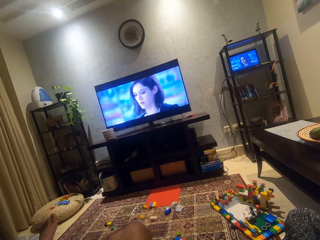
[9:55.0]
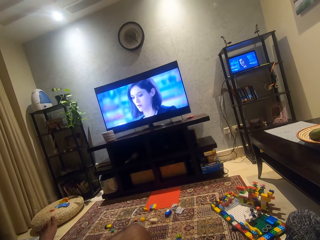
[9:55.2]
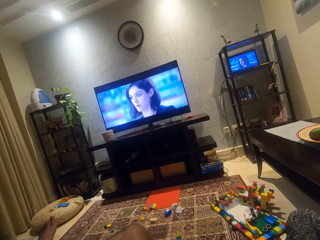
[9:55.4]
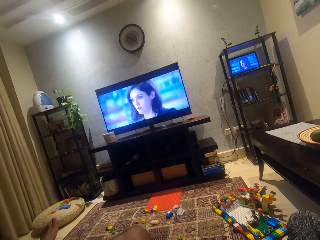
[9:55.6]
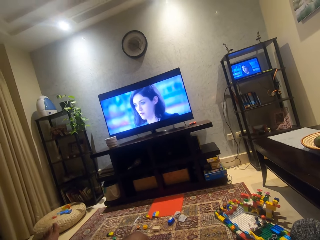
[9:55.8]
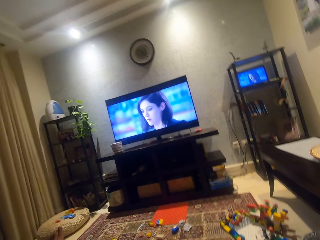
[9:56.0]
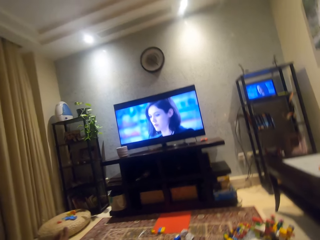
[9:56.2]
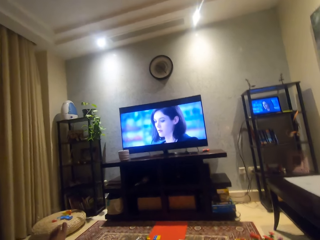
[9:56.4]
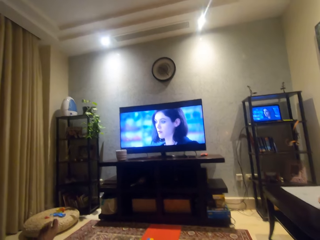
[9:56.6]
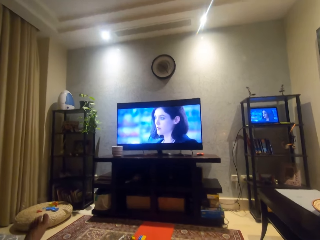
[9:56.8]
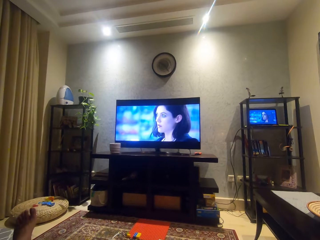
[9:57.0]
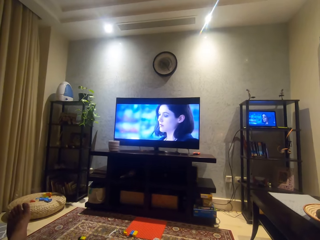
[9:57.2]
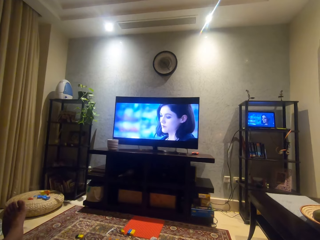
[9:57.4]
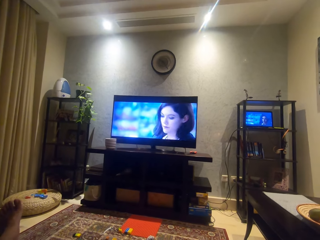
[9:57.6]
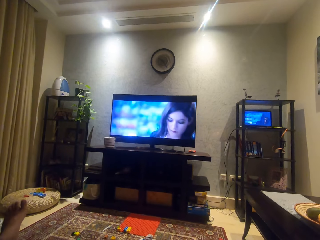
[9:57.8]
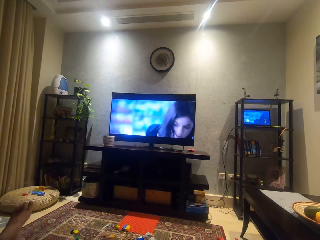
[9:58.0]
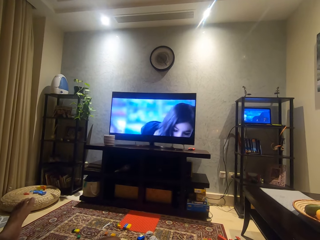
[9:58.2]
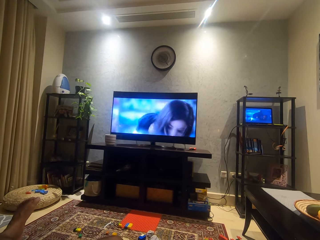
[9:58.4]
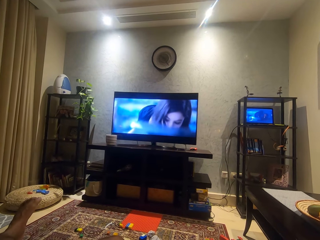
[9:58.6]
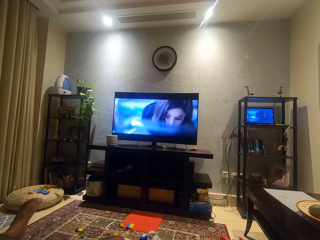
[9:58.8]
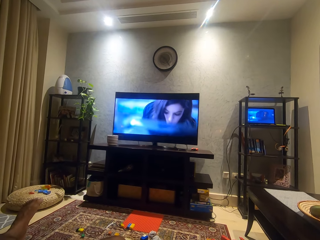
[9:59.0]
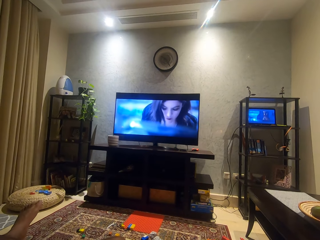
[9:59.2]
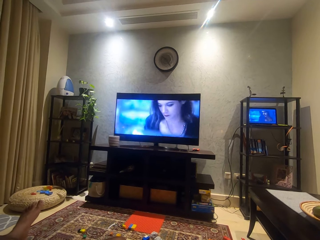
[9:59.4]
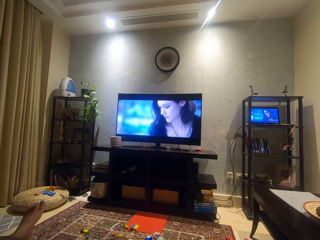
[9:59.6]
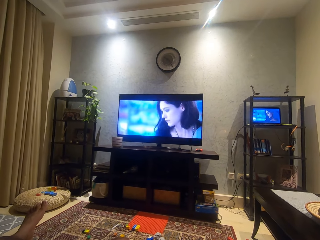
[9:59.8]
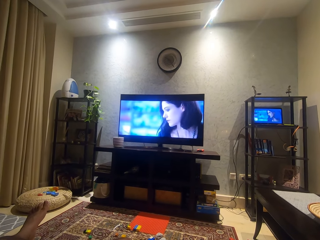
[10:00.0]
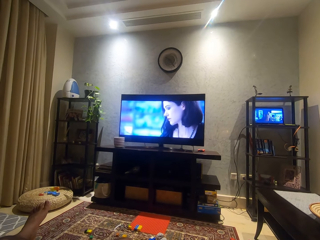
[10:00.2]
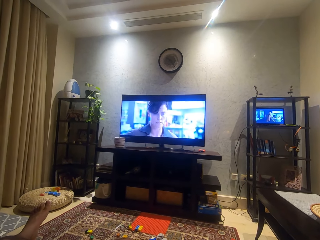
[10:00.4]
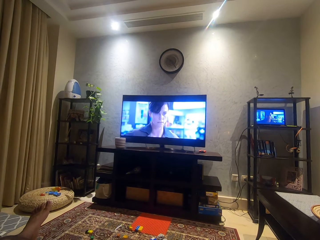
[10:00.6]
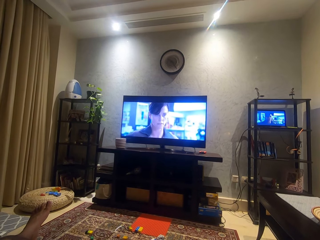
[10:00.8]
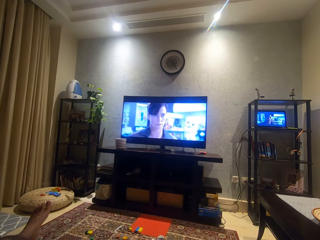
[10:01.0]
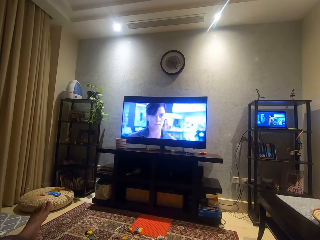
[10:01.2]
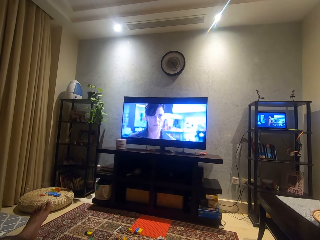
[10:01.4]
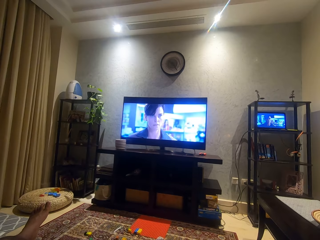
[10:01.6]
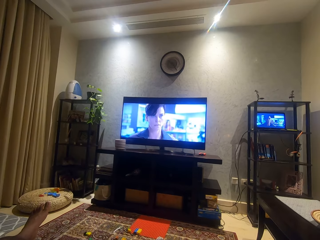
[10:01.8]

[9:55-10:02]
The camera wearer looks around.

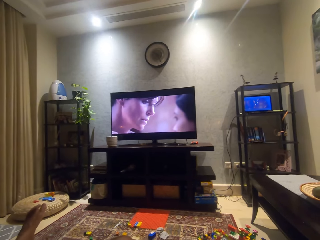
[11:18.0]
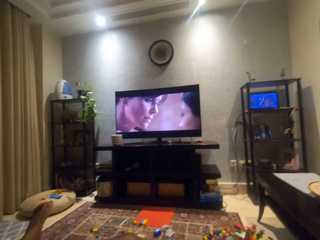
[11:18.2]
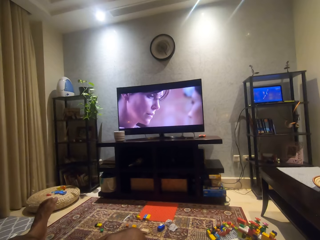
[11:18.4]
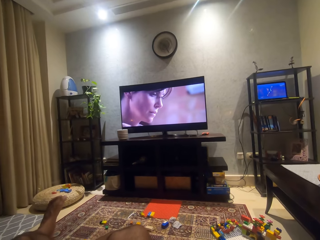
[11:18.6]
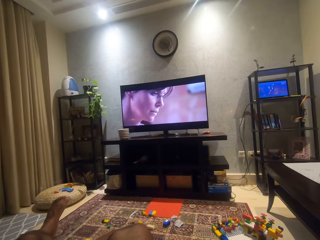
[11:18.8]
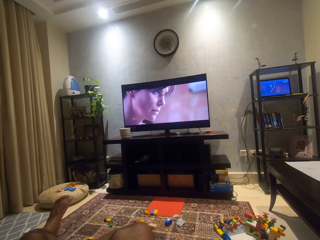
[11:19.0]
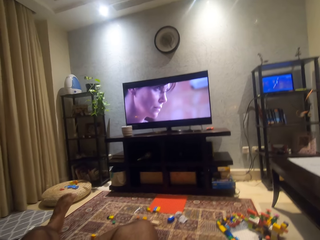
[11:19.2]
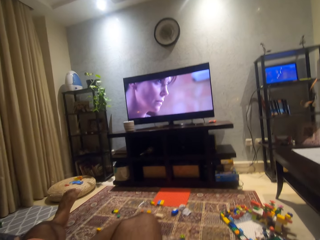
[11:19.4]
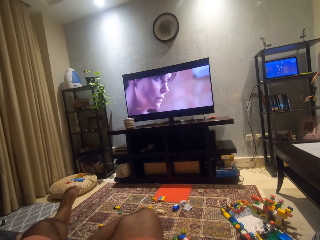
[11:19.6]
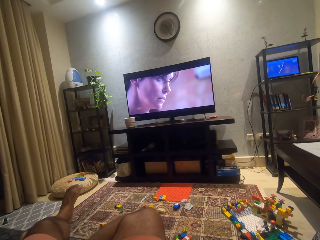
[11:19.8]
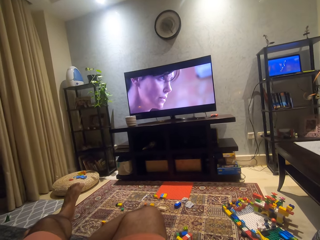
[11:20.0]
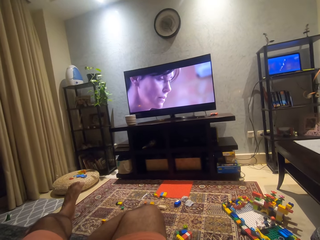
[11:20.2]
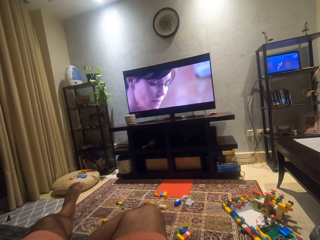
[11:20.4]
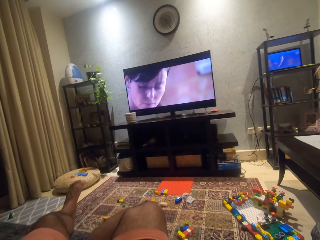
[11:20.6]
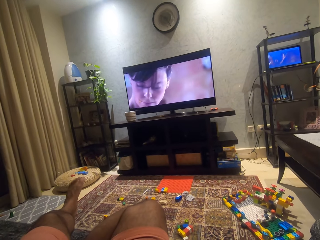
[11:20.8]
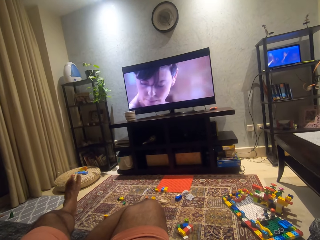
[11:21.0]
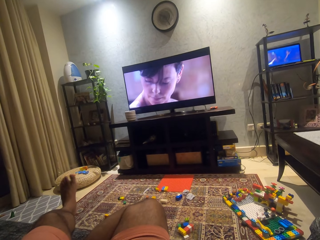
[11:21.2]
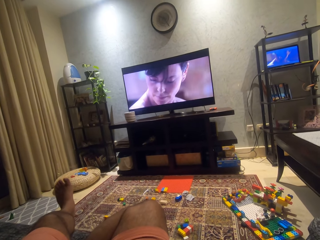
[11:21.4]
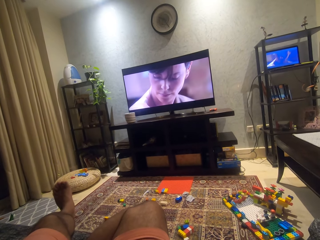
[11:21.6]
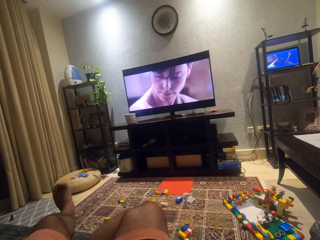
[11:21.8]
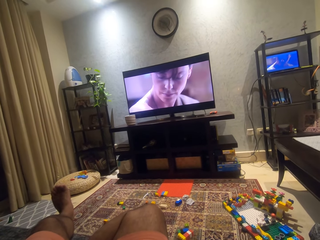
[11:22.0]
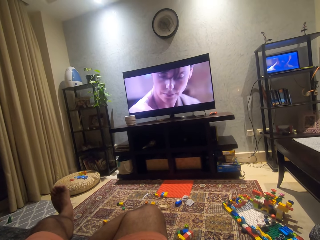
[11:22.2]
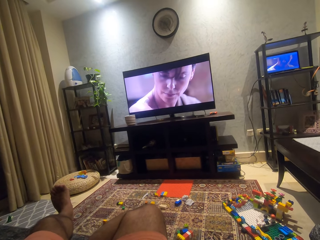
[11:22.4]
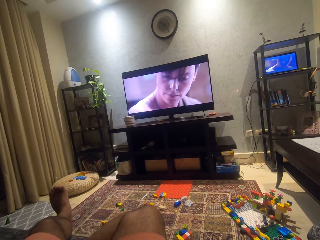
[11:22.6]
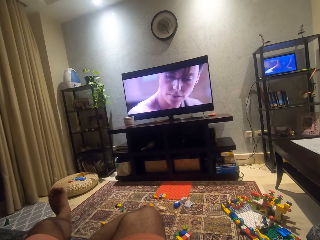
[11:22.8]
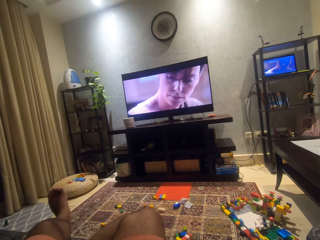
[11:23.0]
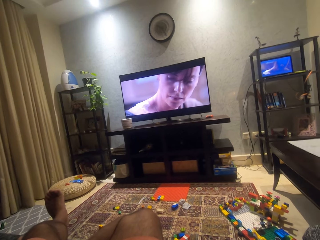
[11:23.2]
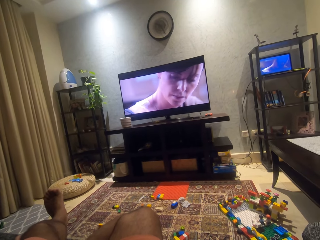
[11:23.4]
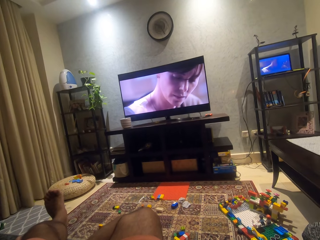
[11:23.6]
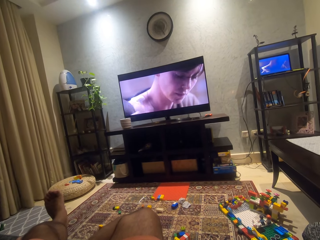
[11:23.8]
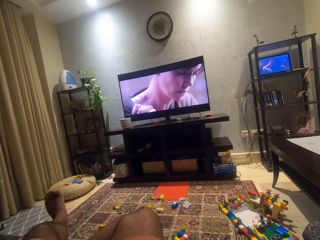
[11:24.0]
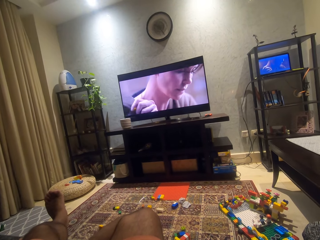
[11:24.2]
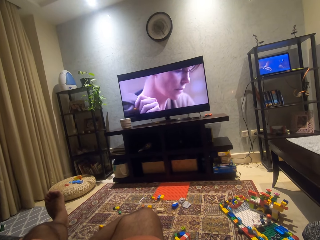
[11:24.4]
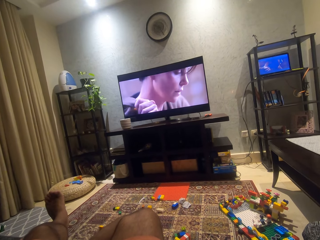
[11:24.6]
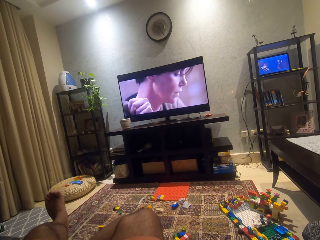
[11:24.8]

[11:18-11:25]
The camera wearer moves the toes.

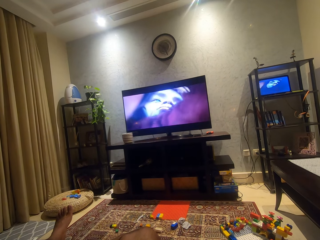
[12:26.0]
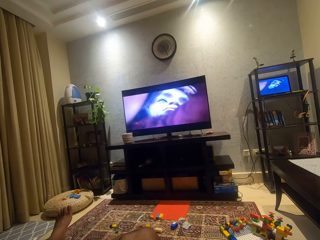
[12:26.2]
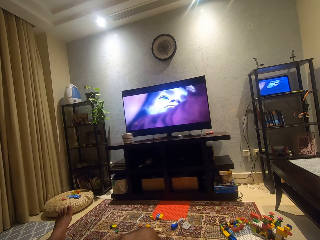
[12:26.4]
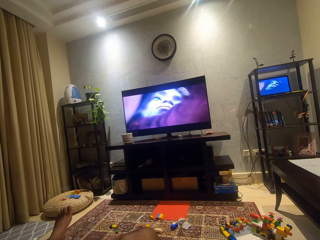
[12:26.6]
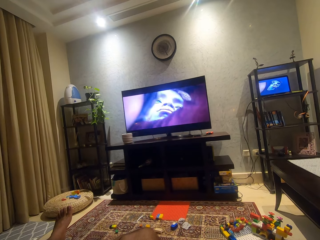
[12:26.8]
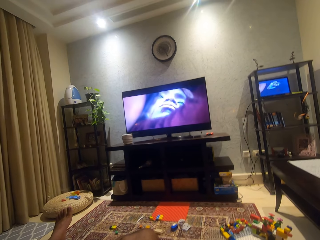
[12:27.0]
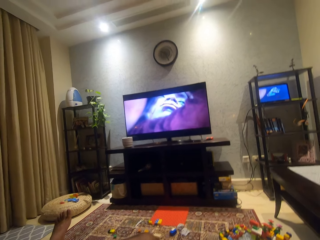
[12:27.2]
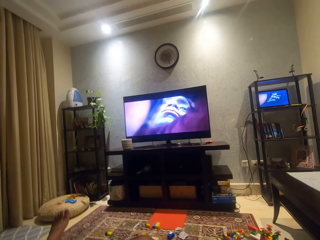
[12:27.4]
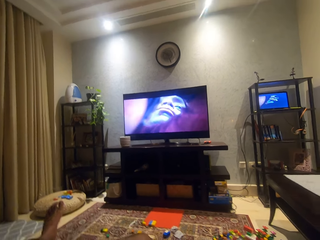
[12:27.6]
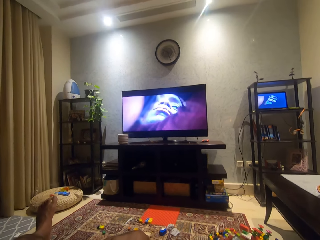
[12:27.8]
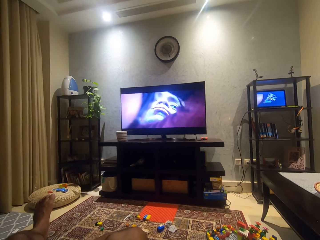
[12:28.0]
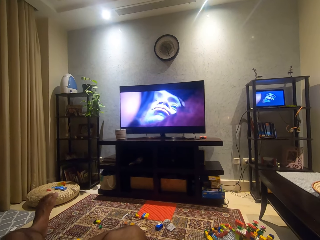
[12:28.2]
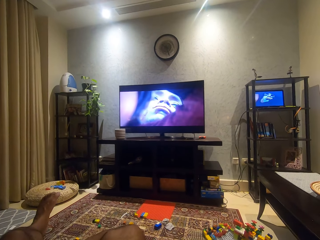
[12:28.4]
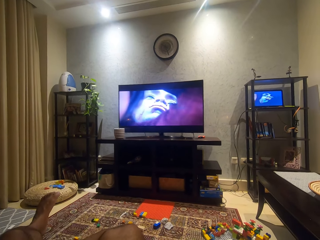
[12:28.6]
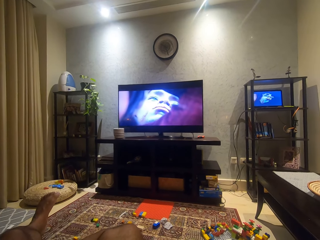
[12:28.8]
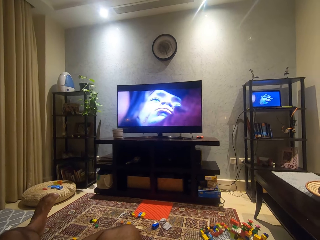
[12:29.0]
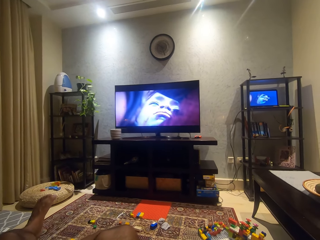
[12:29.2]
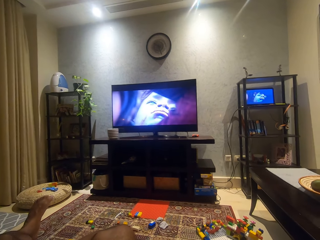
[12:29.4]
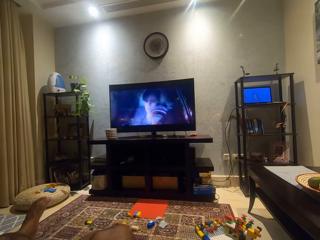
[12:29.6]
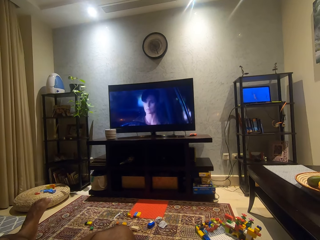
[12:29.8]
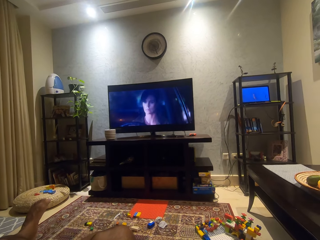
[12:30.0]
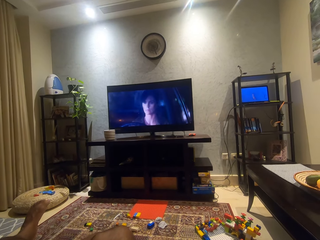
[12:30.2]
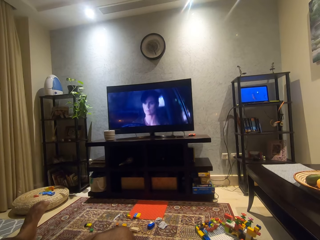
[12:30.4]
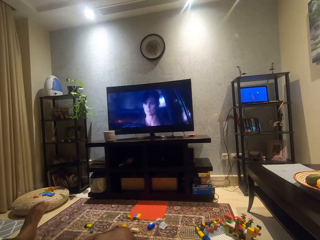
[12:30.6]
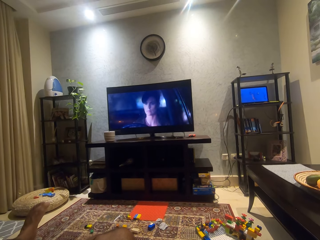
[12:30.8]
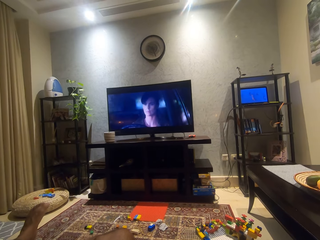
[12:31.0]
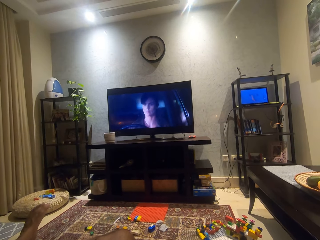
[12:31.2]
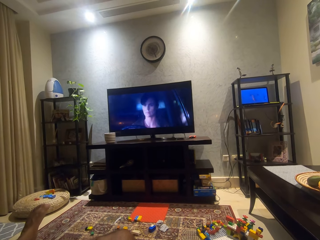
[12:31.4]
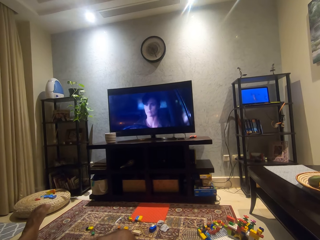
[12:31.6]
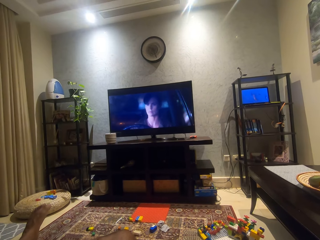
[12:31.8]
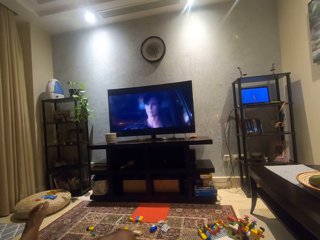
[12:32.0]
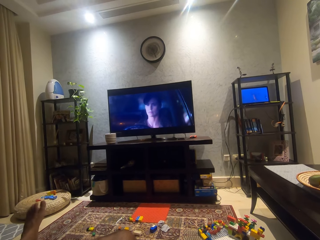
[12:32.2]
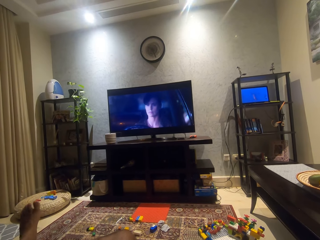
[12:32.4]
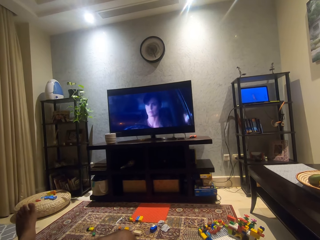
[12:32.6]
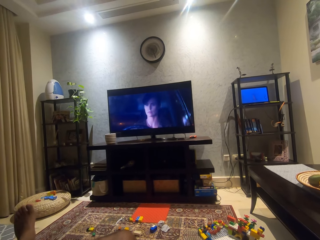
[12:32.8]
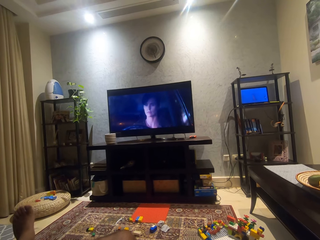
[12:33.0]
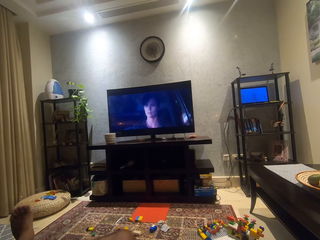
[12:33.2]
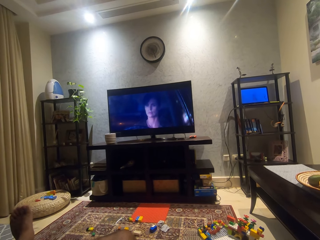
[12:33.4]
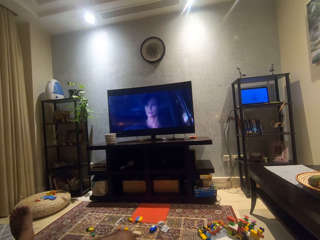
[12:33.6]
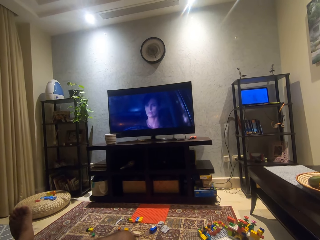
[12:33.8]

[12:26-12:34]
The camera wearer moves a bit.
